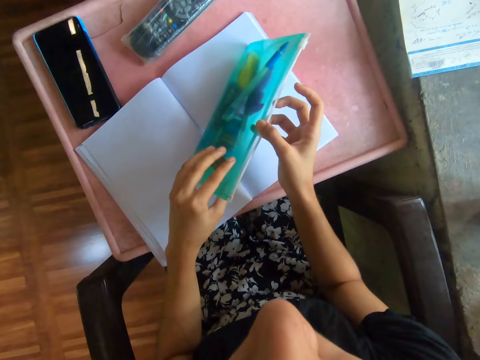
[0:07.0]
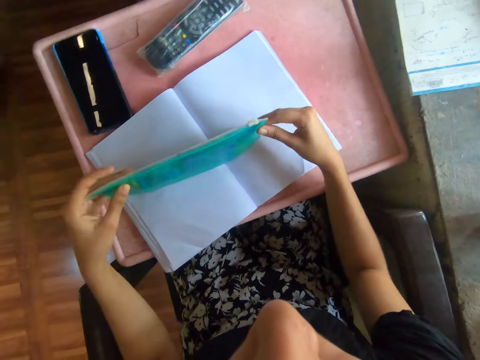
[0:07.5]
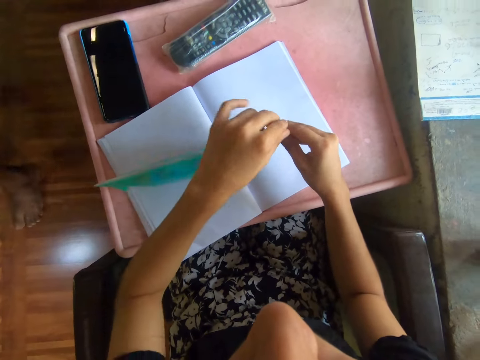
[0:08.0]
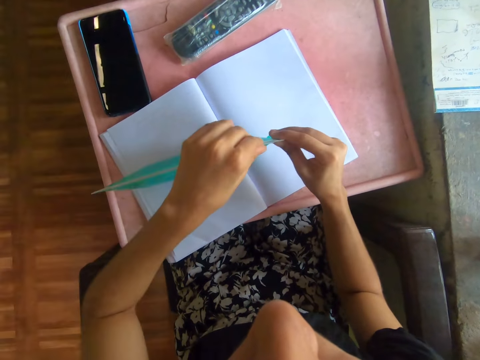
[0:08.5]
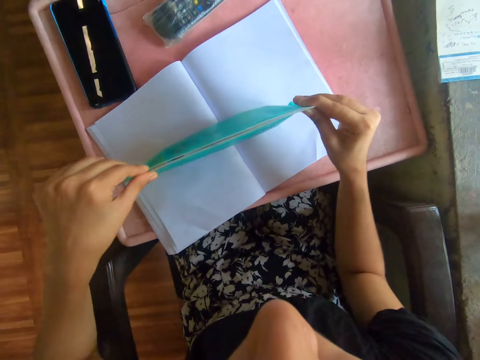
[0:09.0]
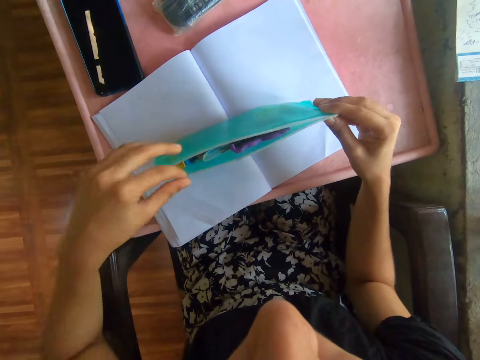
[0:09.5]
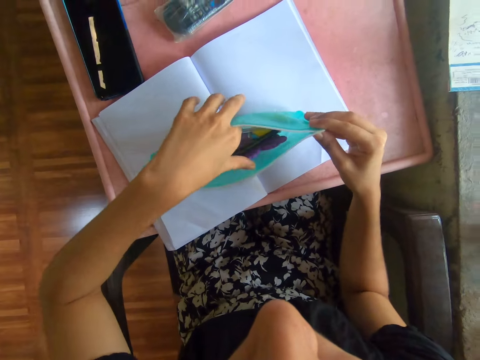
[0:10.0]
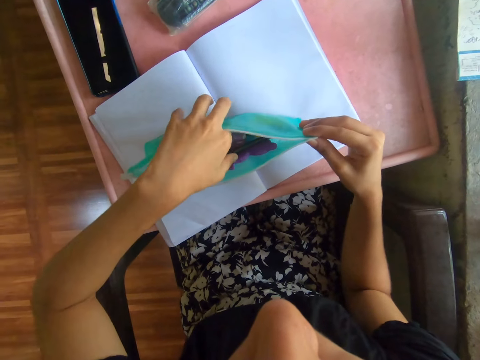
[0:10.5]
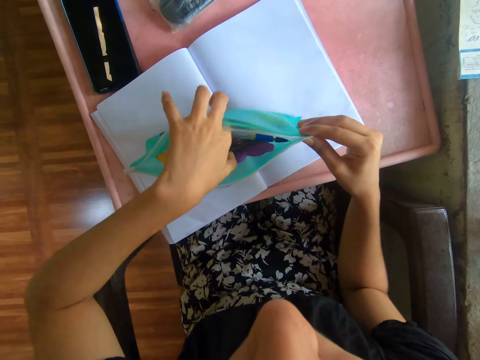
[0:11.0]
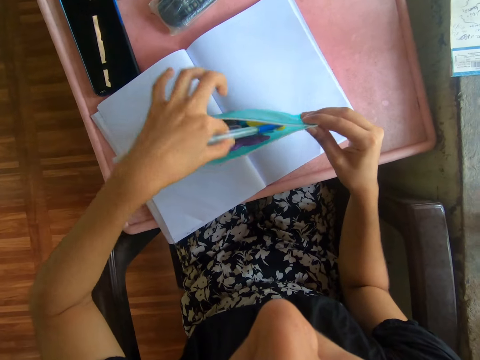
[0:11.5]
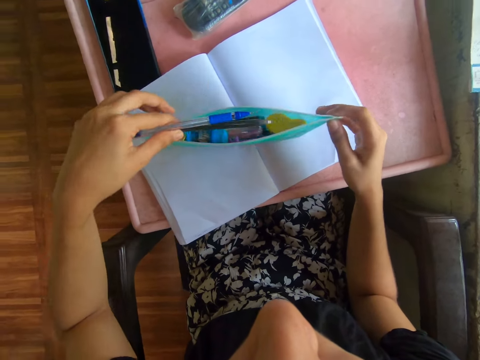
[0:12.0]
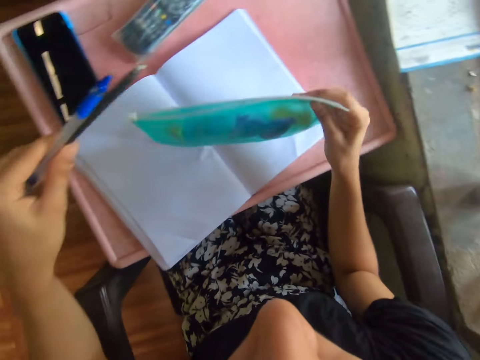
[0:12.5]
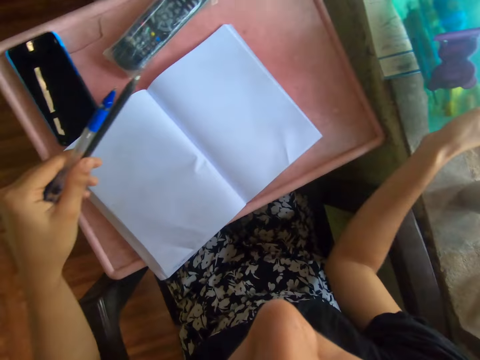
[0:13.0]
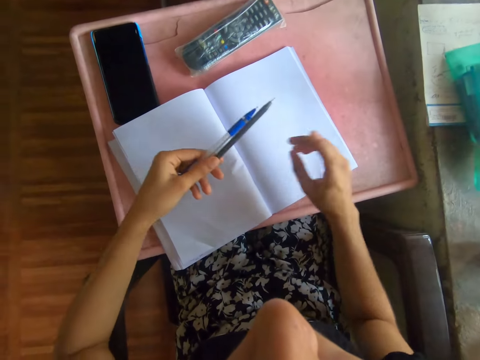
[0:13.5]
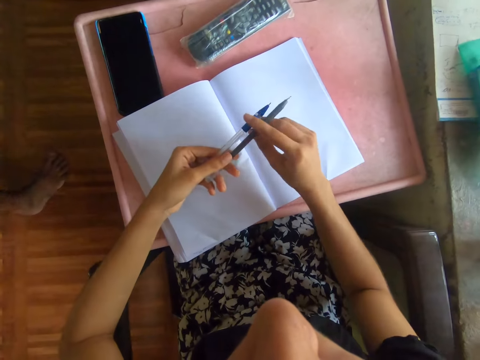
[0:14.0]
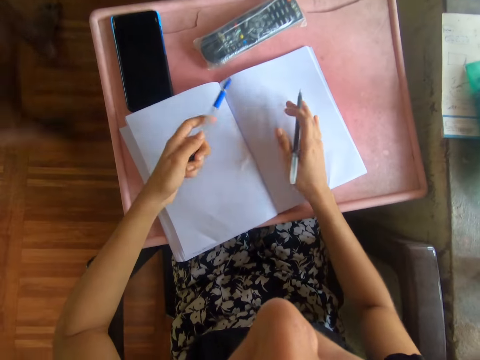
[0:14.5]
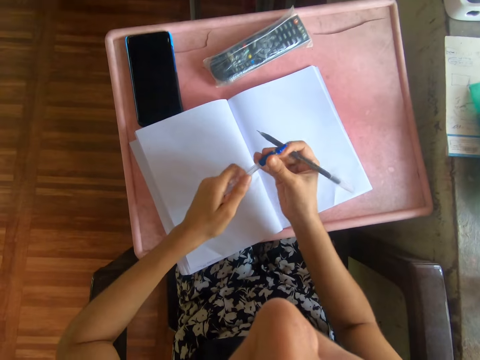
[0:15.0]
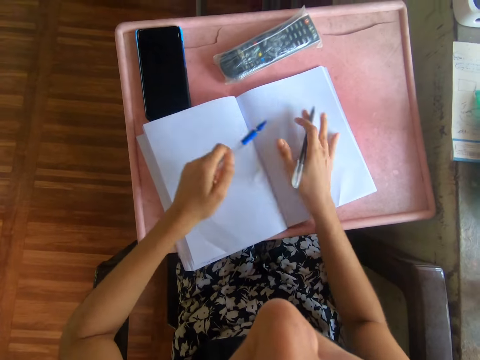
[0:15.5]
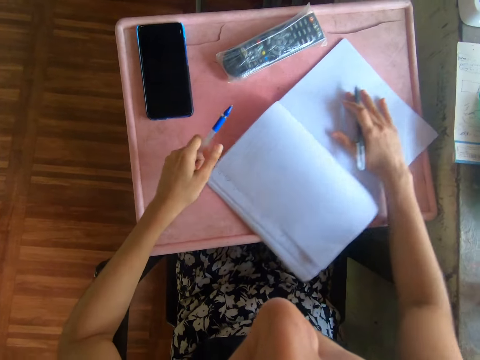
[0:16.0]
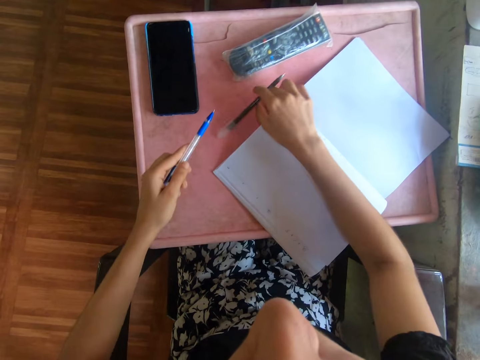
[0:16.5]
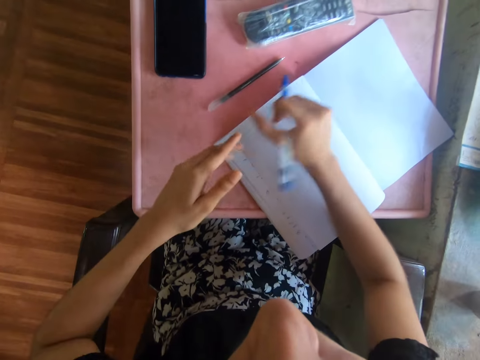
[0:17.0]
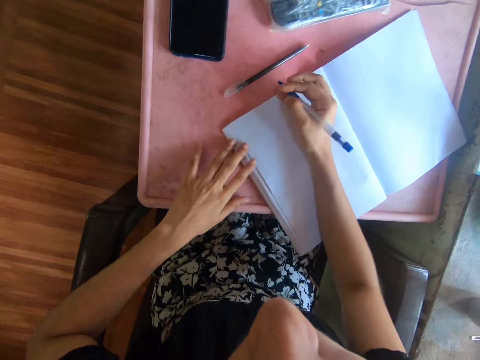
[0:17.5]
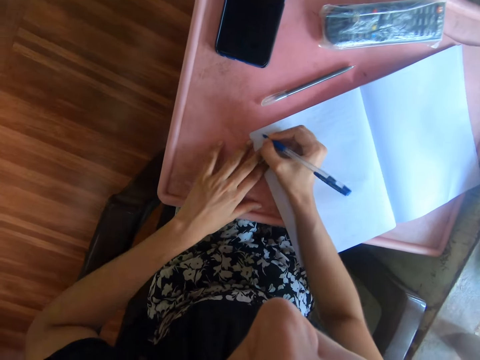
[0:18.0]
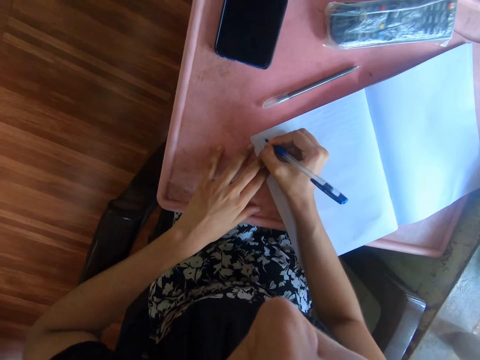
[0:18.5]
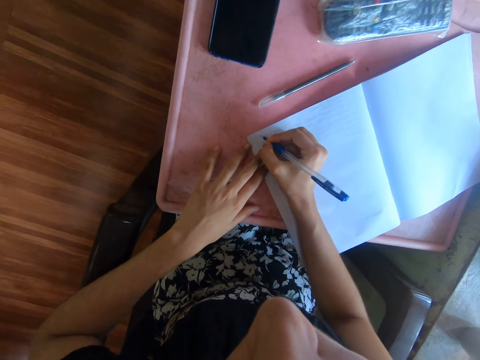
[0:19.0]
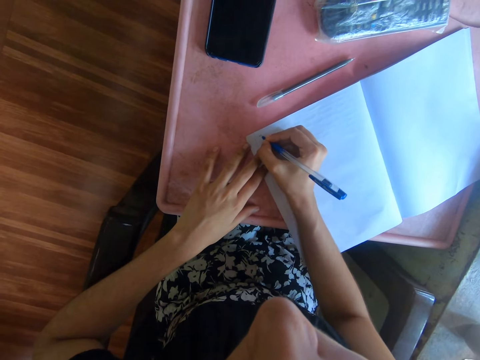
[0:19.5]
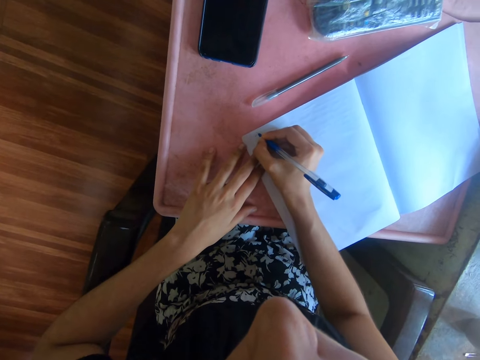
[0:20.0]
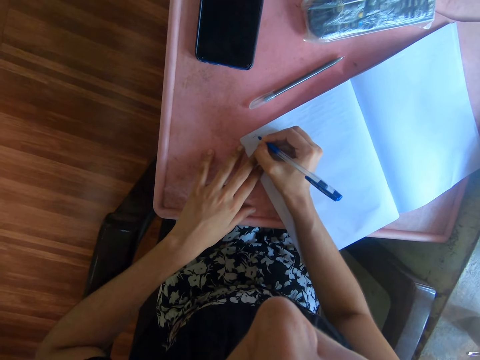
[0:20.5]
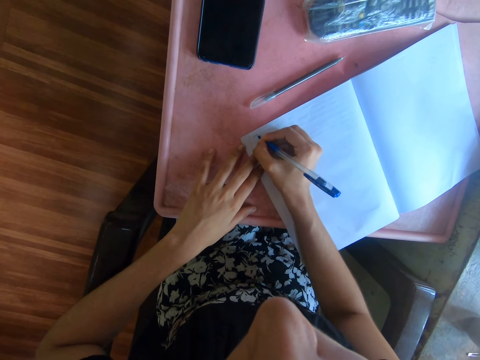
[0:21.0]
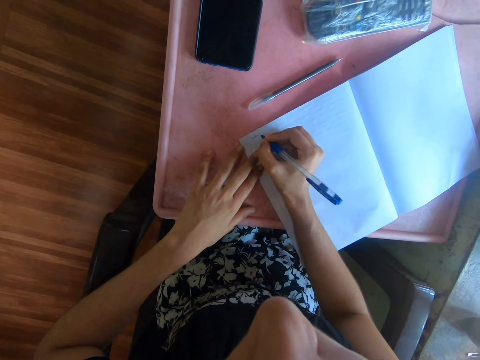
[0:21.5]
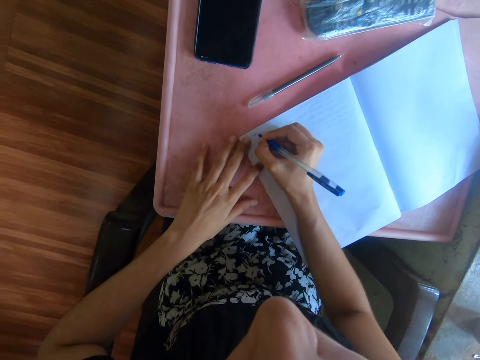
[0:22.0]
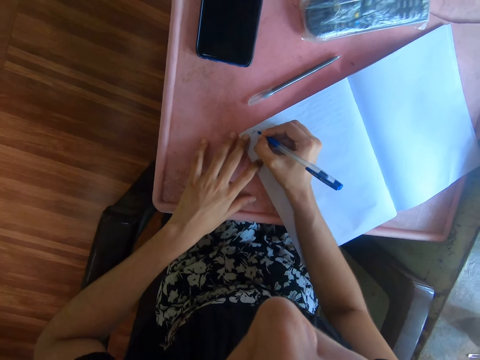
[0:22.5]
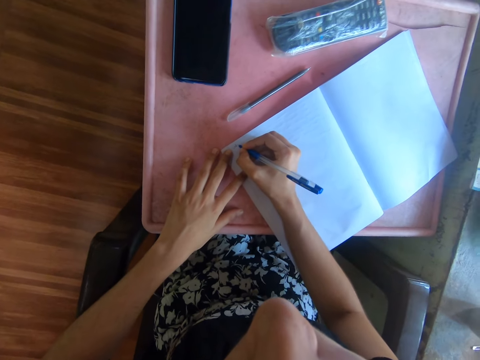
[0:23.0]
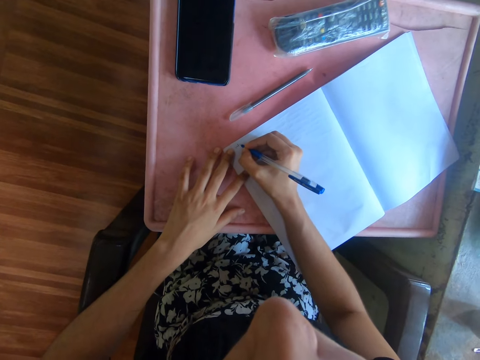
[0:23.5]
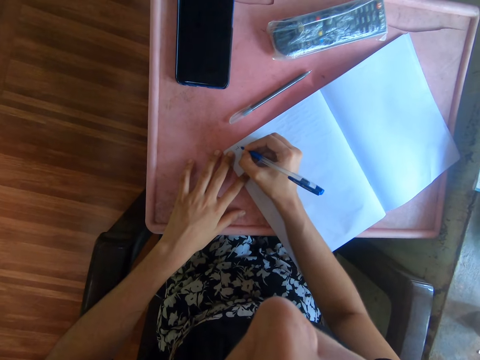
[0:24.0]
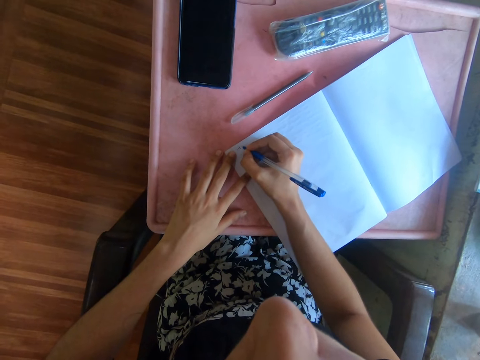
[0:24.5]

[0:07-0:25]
The camera wearer passes the pencil bag from her right hand to her left hand. She picks a purse. She holds the pencil bag with both hands. She opens the pencil bag with her left hand. She picks a pen from the pencil bag with her left hand. She drops the pencil bag on a window sill with her right hand. She picks the pen from her left hand with her right hand. She touches the pen in her left hand with her right hand. She holds a book on the table with her right hand. She moves the book. She drops the pen in her right hand on the table. She passes the pen from her left hand to her right hand. She holds the book on the table with her left hand. She writes in the book on the table with the pen in her right hand.

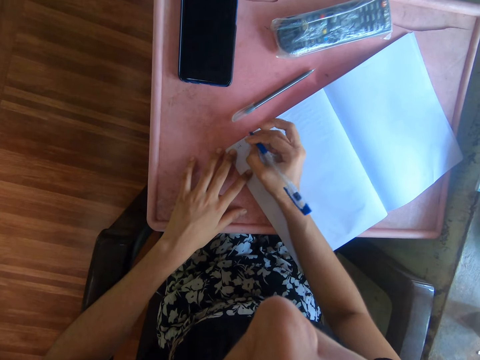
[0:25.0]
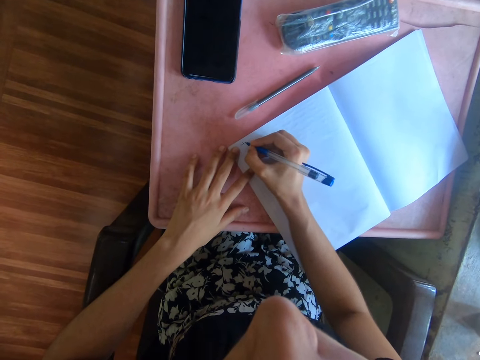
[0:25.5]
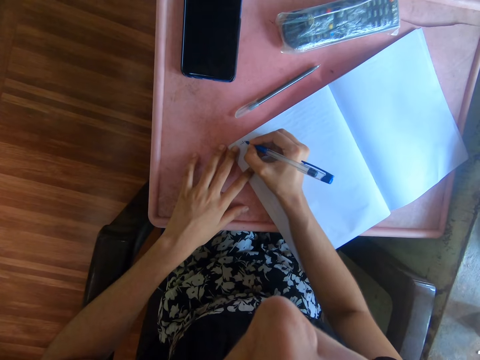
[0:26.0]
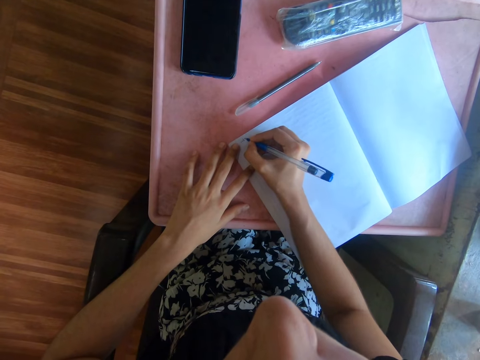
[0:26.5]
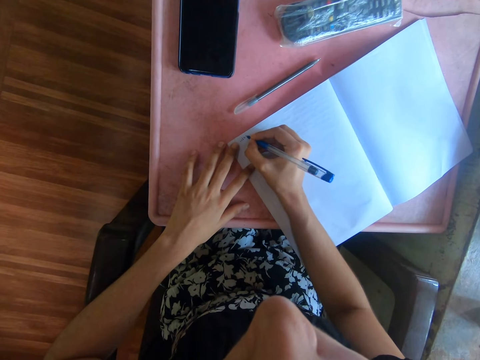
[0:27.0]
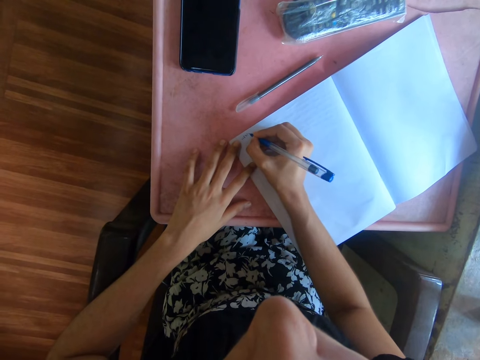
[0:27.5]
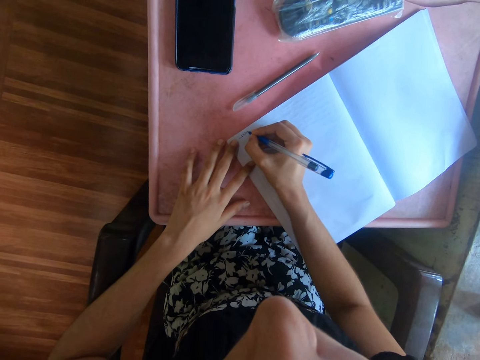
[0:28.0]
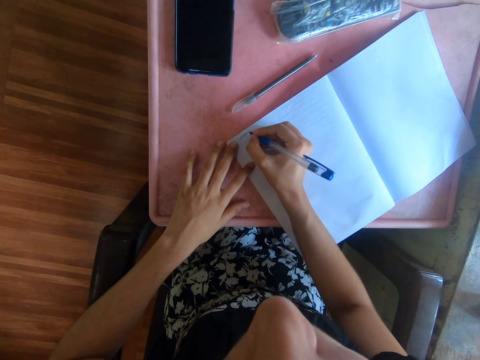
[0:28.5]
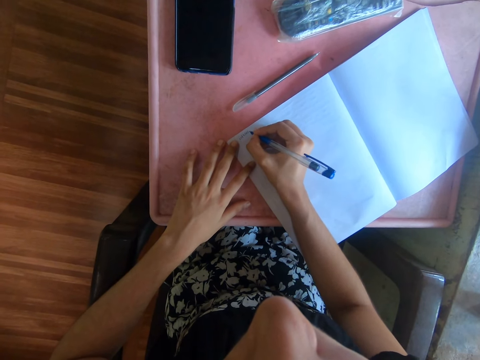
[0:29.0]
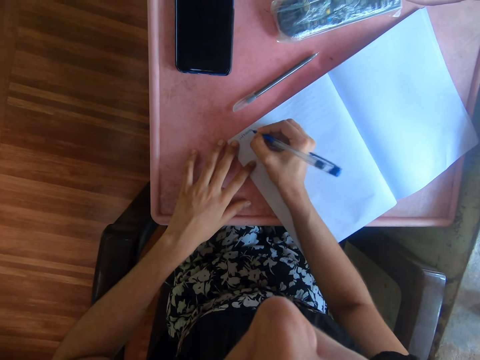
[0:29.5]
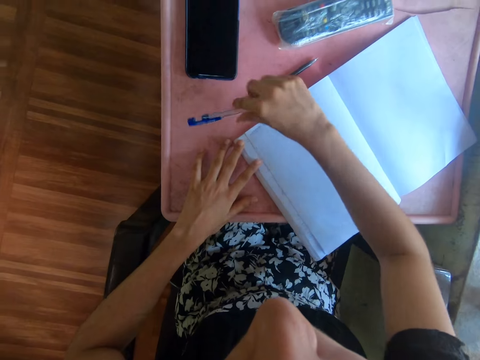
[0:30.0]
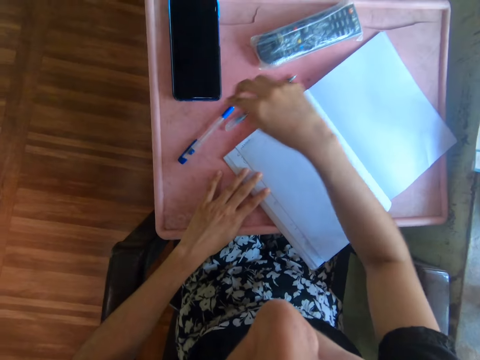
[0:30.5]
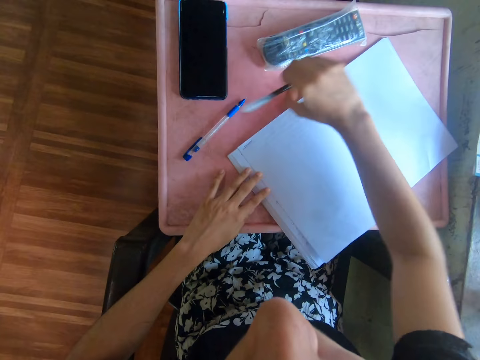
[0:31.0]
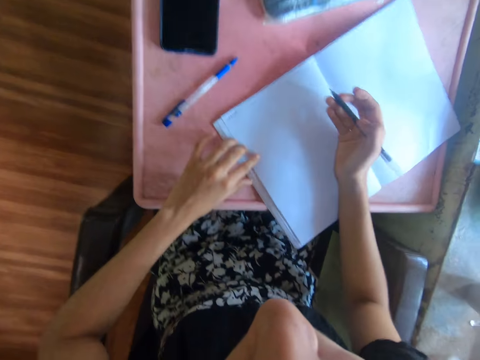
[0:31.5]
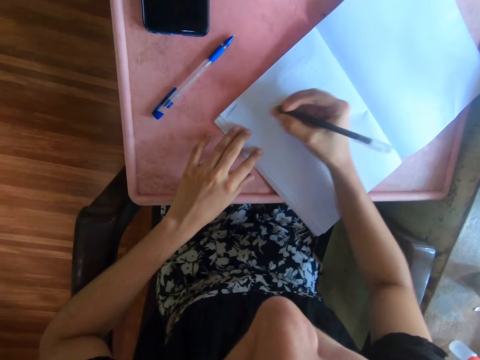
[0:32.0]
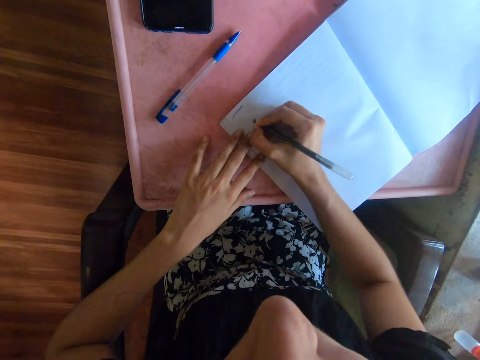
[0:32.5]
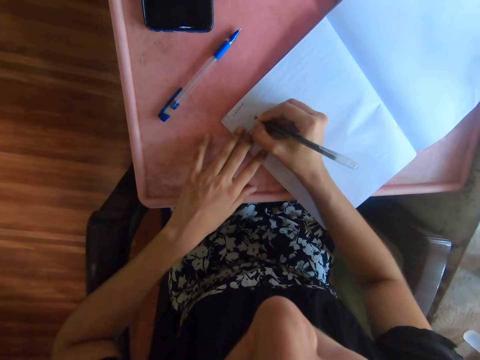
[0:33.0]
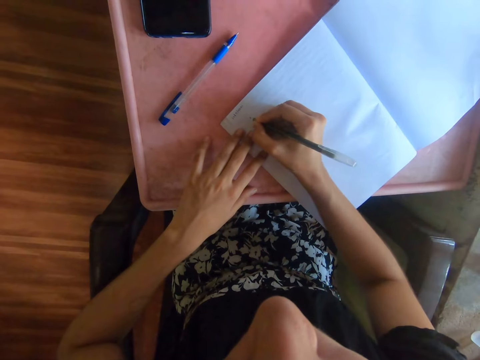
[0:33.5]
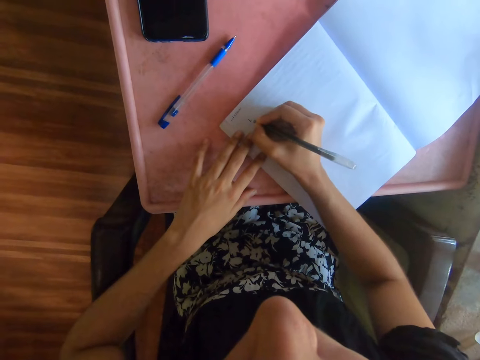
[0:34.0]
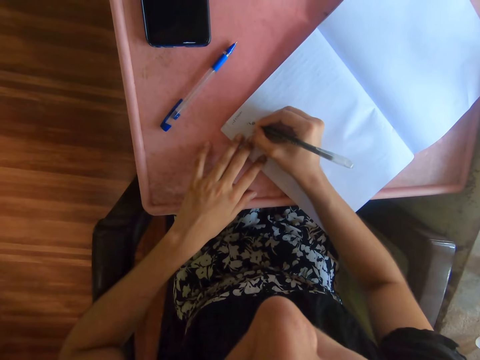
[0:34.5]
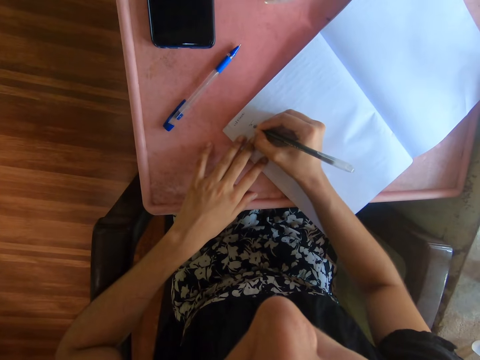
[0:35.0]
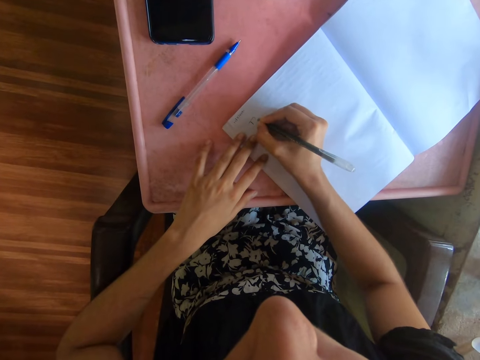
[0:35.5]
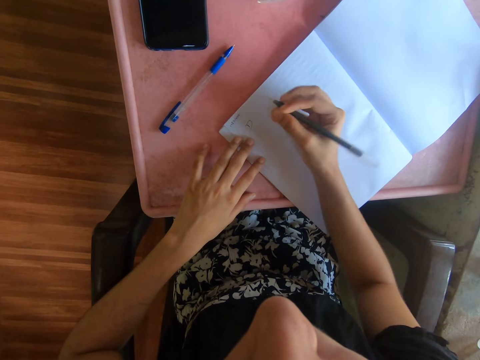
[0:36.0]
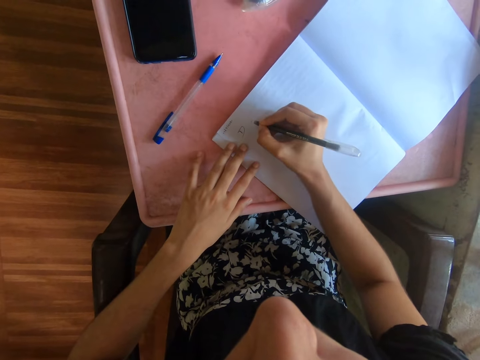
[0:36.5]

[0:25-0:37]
The camera wearer drops the pen in her right hand on the table. She picks the pen from the table with her right hand. She writes in the book on the table with the pen in her right hand.
